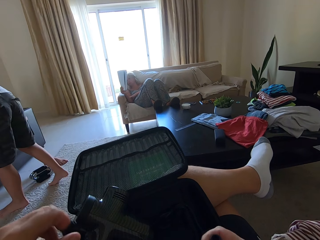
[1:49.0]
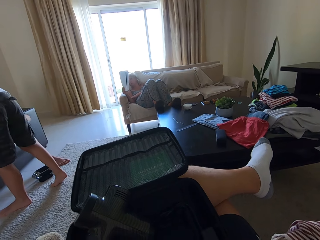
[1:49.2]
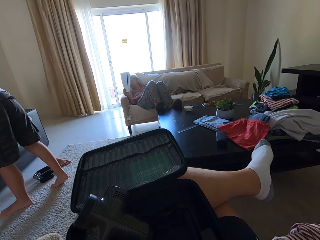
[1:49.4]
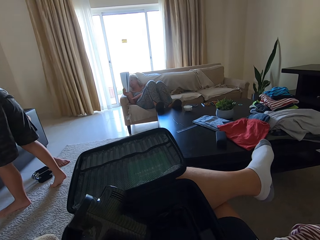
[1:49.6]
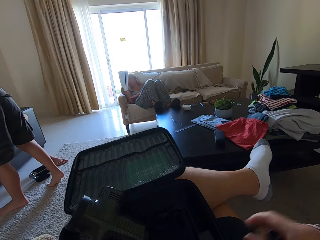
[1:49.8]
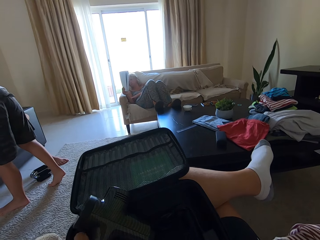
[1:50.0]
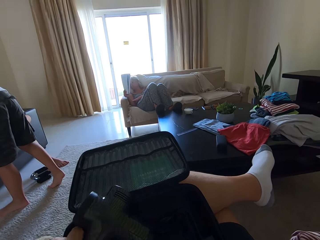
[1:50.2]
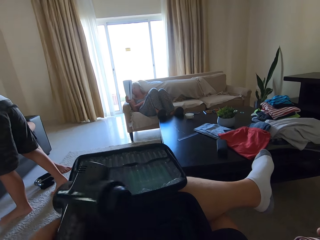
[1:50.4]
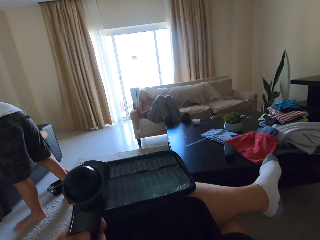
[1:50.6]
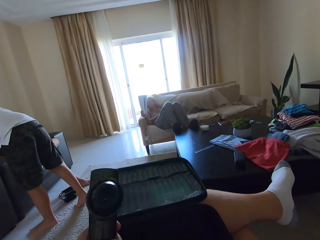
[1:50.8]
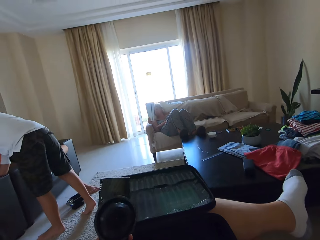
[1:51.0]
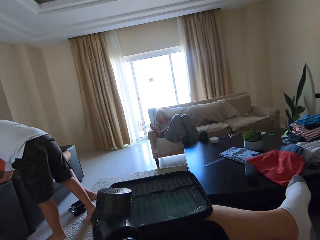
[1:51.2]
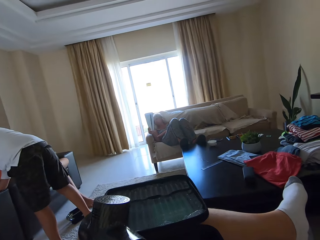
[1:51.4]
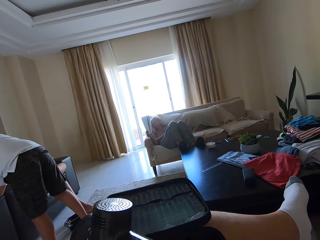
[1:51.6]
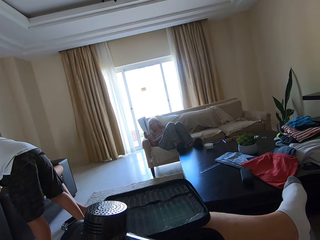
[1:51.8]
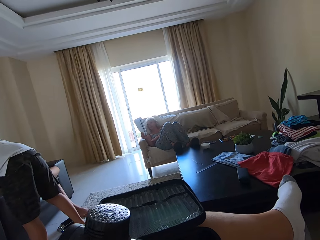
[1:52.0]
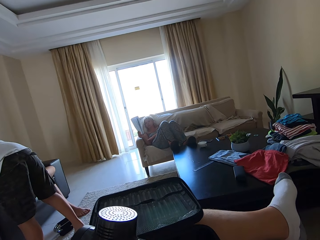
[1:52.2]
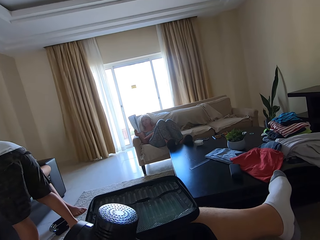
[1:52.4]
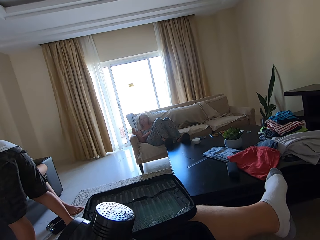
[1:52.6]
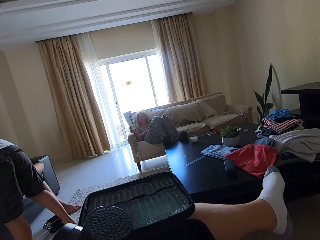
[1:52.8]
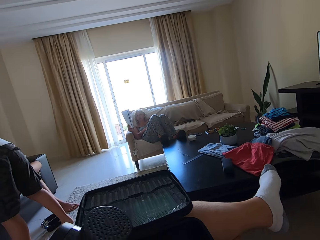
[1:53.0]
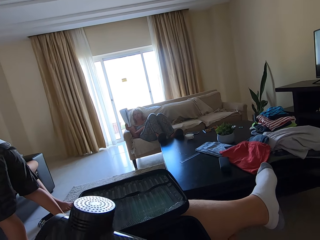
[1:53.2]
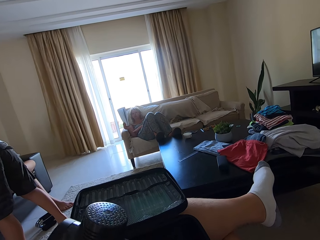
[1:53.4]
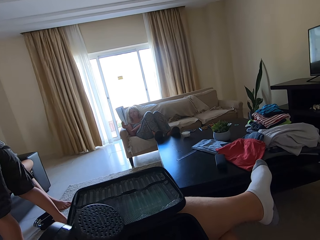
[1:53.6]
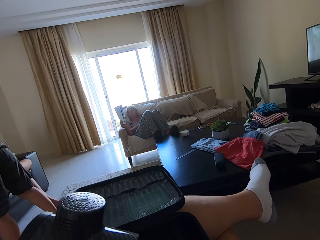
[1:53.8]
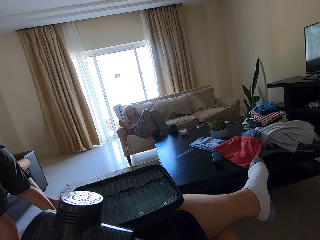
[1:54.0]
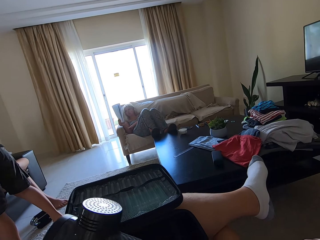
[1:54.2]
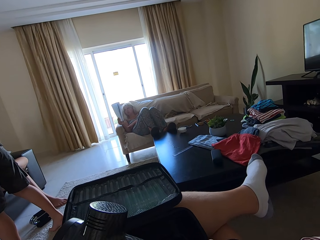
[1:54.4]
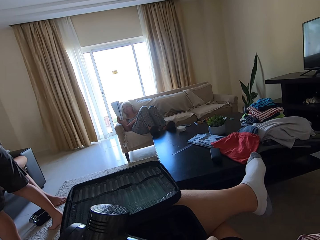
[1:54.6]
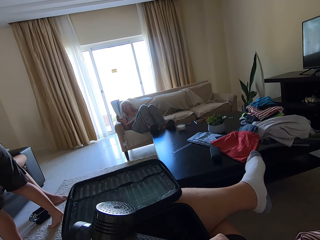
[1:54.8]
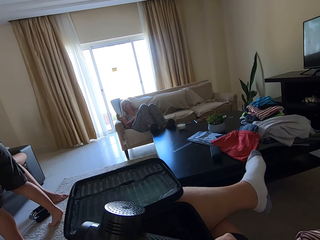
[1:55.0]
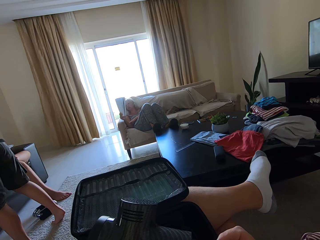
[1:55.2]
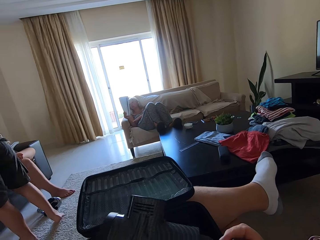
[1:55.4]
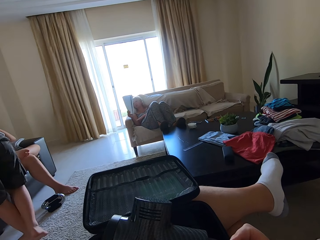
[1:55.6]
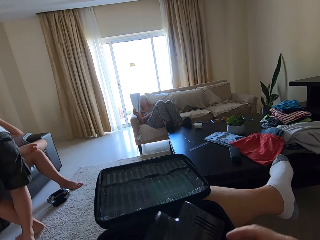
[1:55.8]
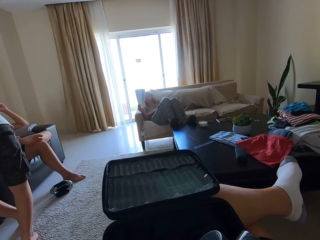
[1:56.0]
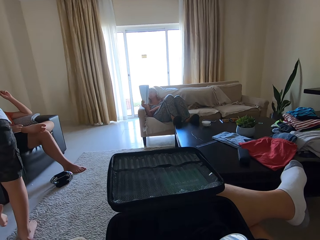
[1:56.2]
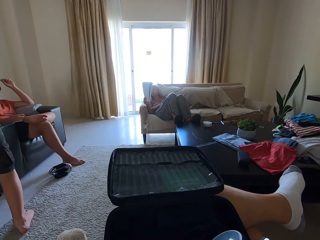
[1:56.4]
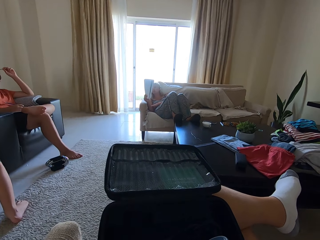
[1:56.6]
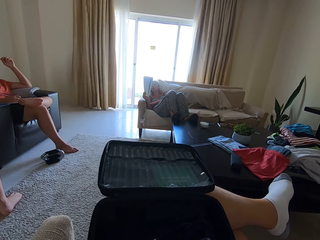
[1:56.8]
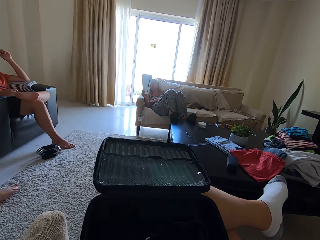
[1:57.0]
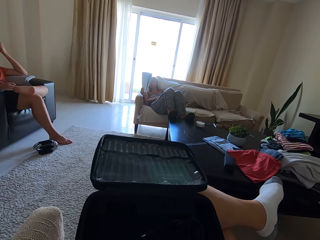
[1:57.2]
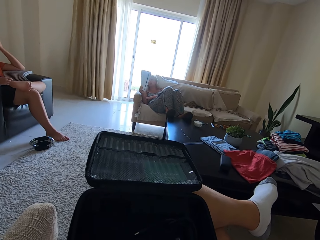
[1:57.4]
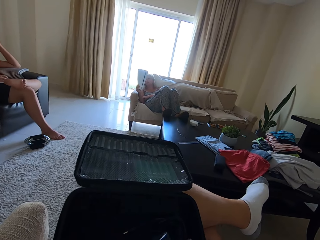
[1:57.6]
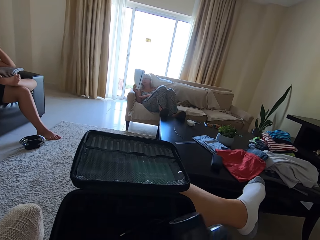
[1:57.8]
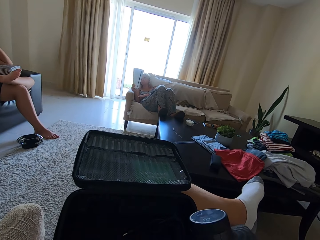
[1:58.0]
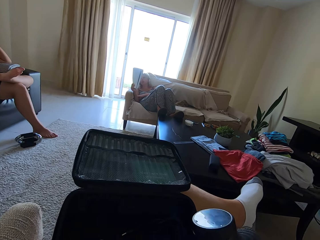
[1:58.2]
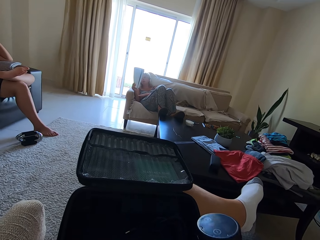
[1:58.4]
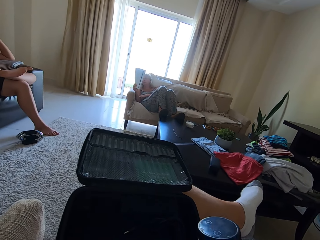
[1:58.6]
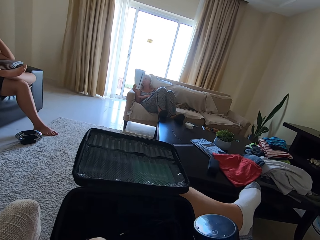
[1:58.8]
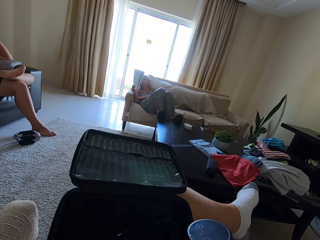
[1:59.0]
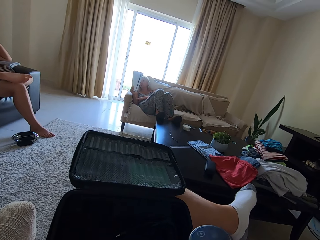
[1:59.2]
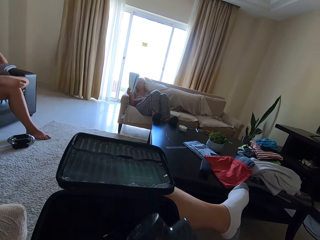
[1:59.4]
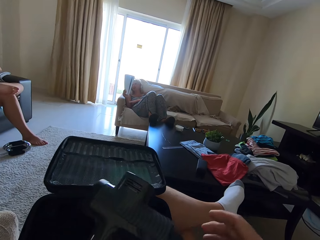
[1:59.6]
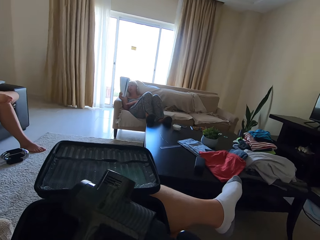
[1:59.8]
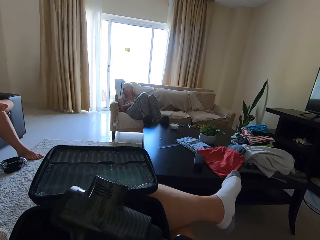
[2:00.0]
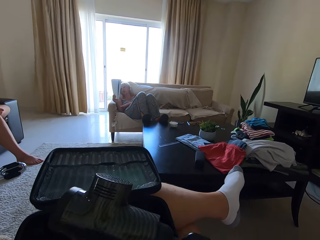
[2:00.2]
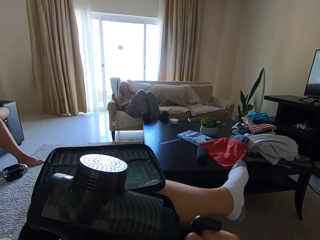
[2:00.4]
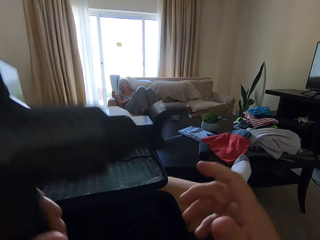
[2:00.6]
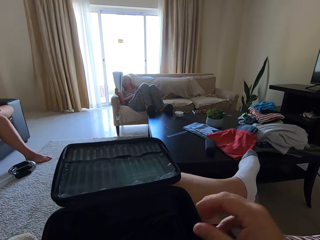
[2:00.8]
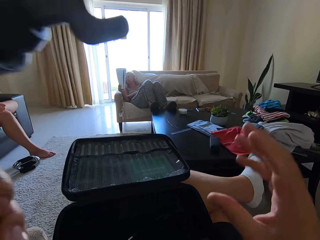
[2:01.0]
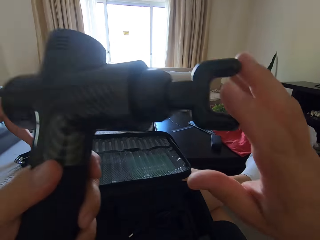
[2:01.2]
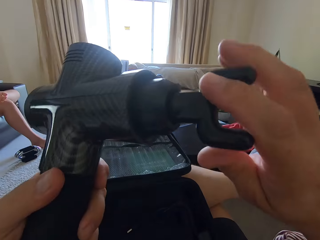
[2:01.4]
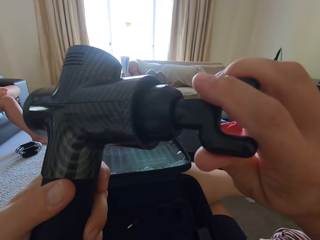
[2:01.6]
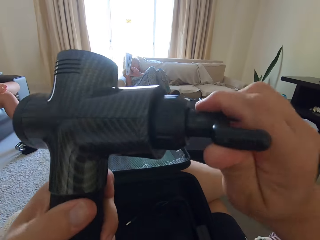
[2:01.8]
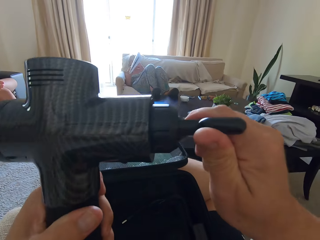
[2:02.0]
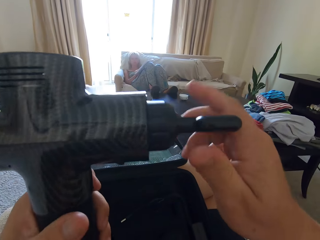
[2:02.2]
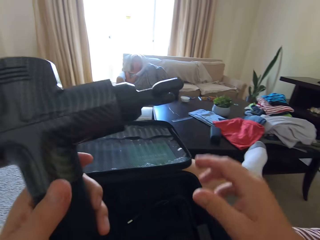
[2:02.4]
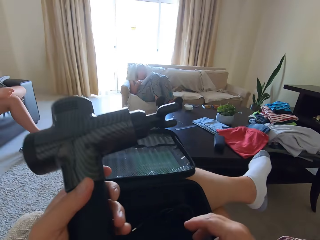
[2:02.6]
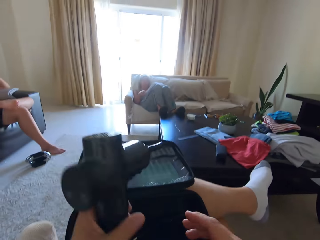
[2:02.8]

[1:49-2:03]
A person writes in a book. Another person talks while walking. A third person talks. The second person talks.

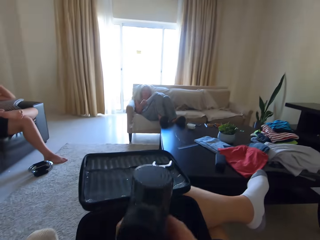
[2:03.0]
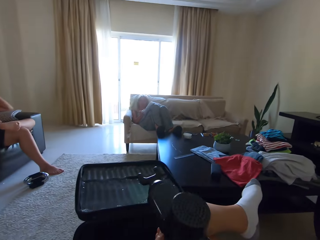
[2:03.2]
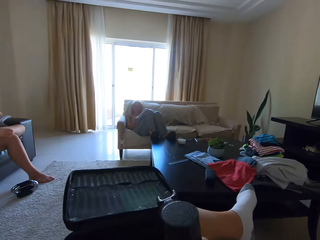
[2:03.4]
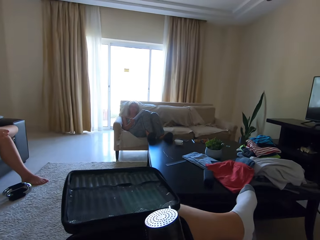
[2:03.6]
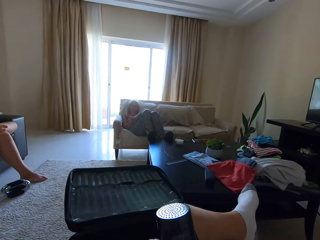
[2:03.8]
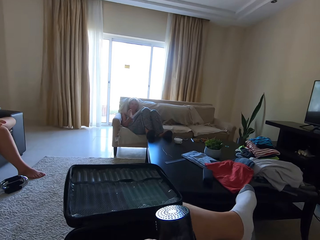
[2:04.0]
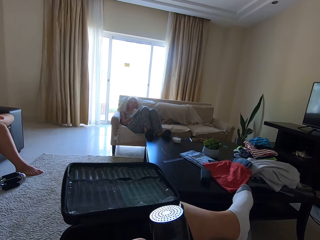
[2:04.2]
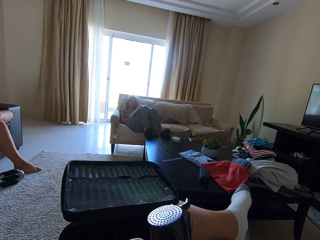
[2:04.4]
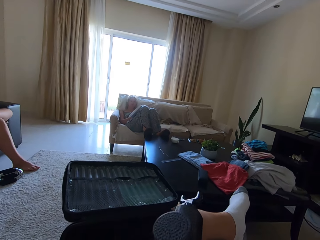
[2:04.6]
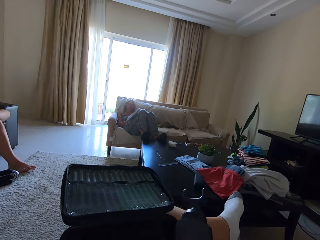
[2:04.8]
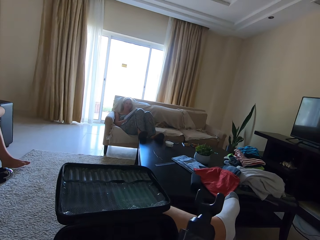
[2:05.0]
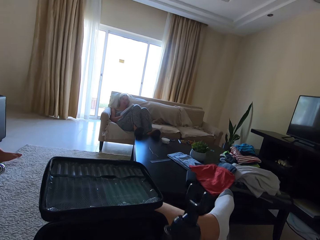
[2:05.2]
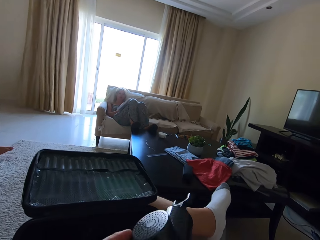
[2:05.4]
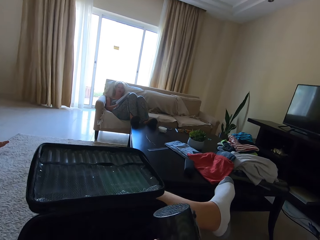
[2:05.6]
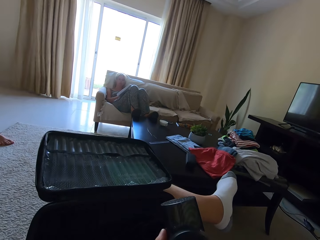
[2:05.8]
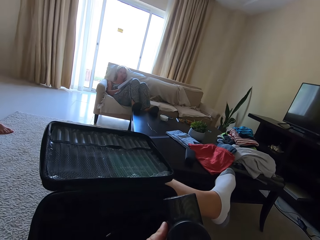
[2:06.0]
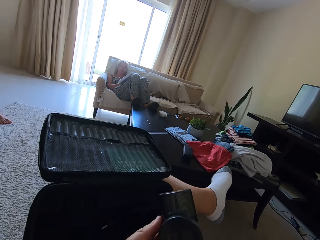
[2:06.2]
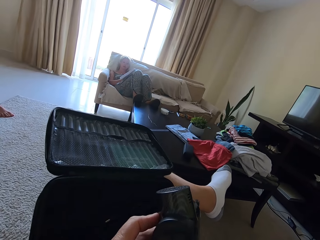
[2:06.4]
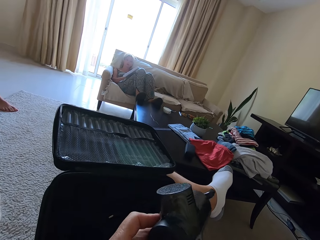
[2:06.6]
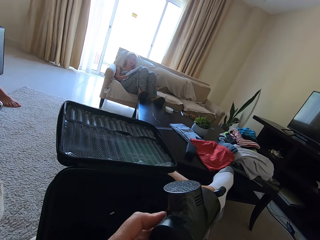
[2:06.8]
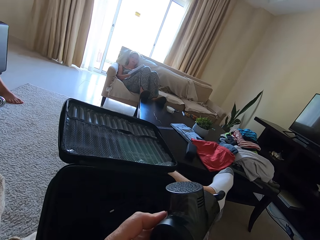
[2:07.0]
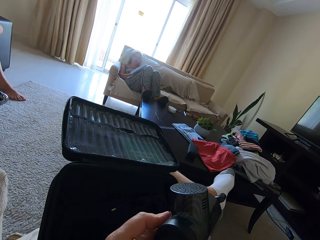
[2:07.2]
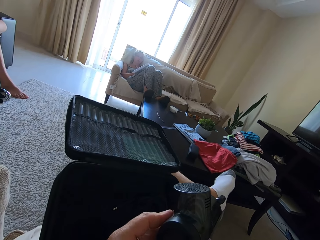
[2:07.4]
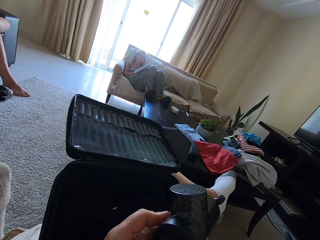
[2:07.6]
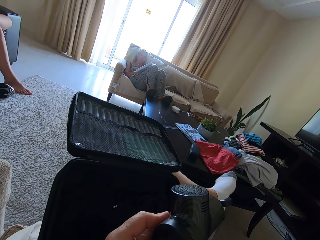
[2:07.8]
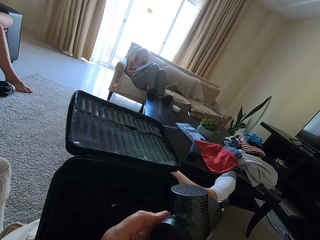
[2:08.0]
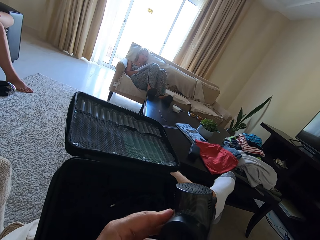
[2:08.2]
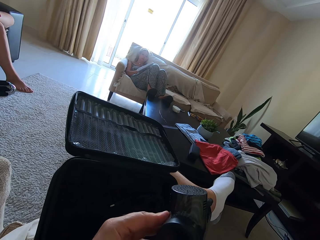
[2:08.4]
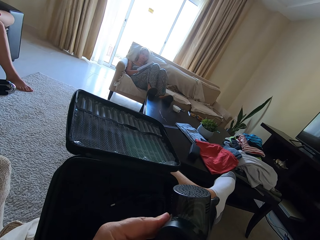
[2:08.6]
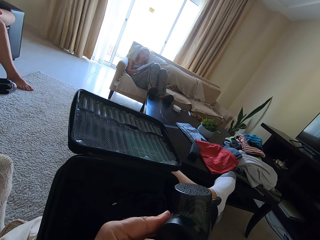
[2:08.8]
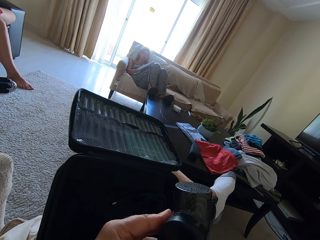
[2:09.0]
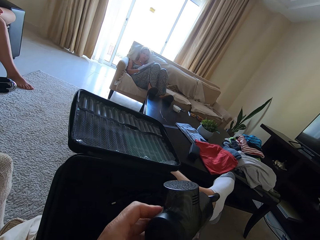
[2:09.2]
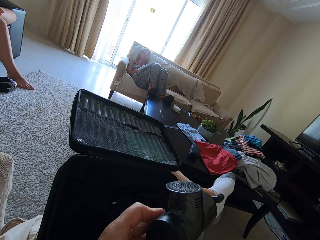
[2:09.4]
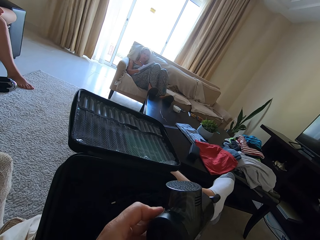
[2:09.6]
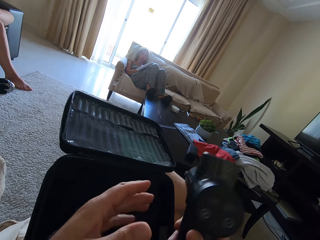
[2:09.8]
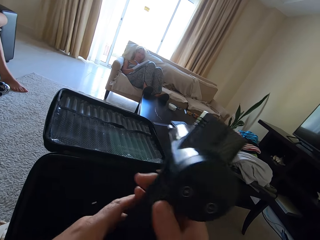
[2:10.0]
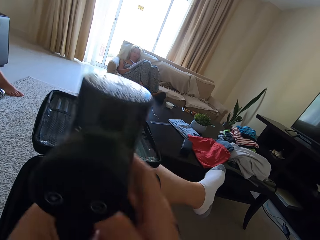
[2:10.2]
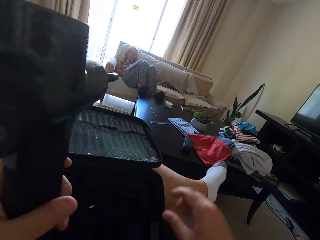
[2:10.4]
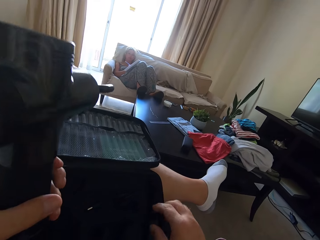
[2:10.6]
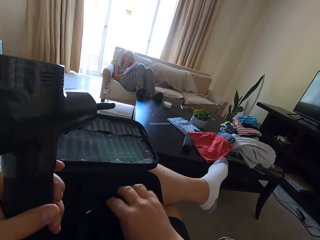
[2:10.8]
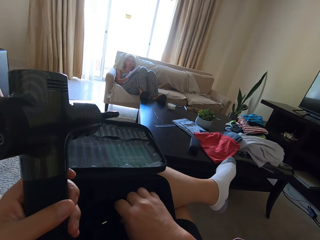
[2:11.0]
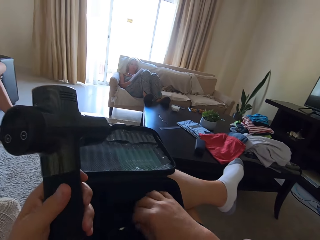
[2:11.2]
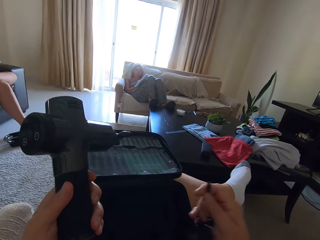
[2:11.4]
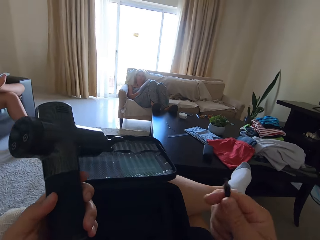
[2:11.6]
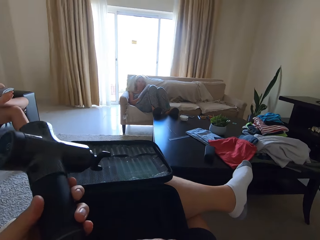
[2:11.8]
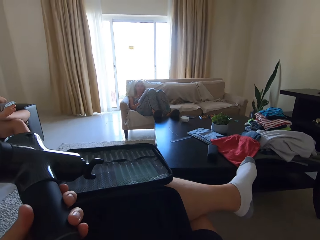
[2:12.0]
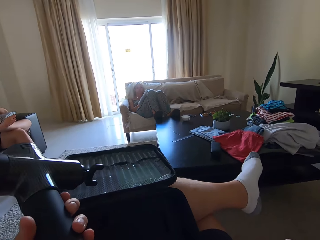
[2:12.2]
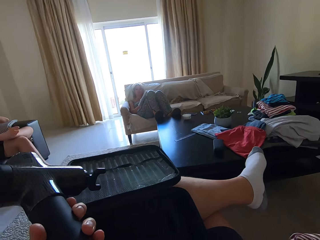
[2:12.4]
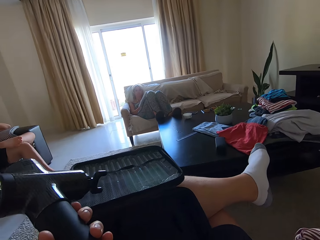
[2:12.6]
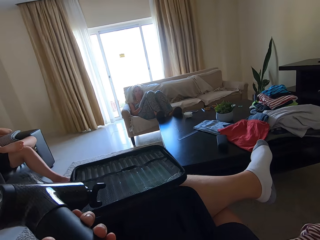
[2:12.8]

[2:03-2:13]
A person writes in a book. Another person talks.
